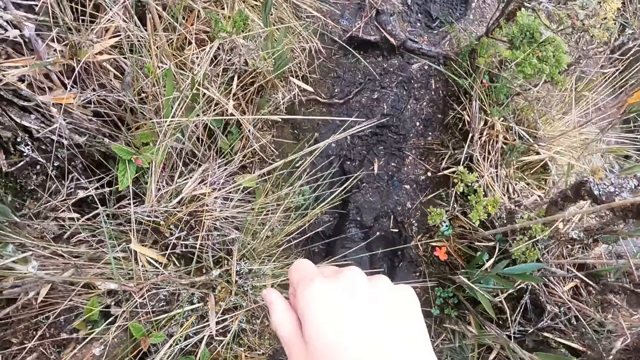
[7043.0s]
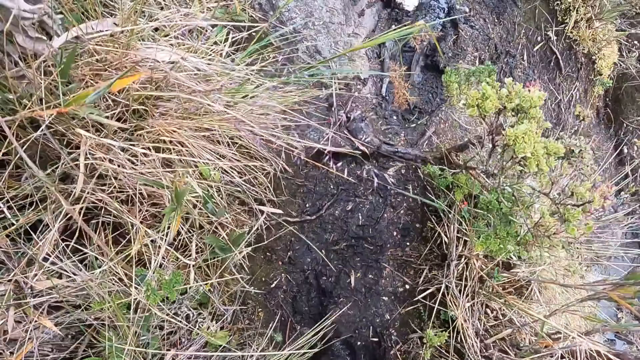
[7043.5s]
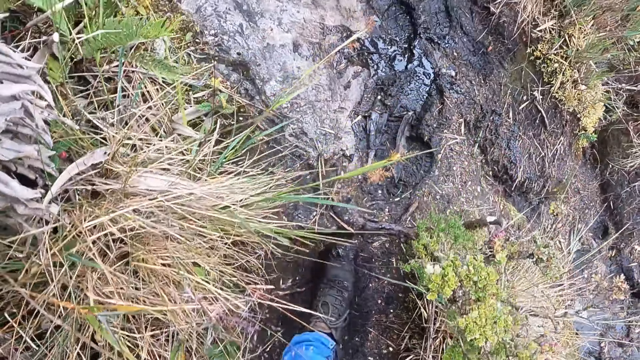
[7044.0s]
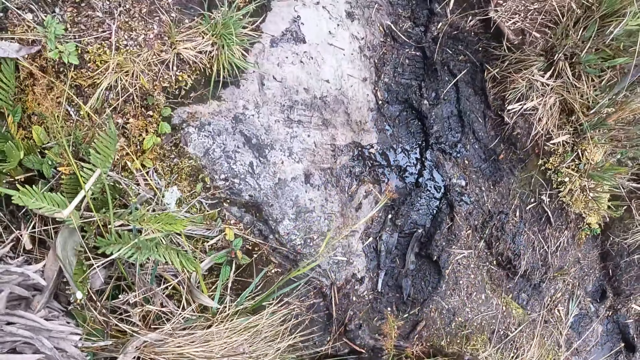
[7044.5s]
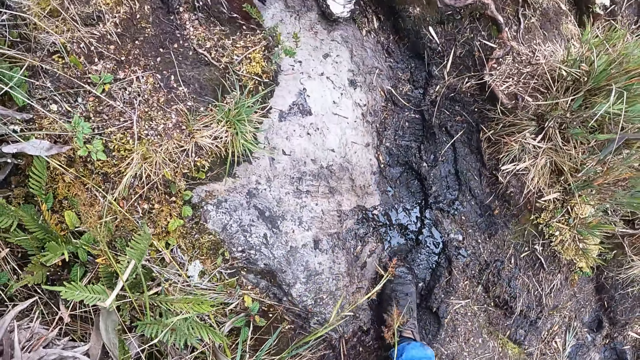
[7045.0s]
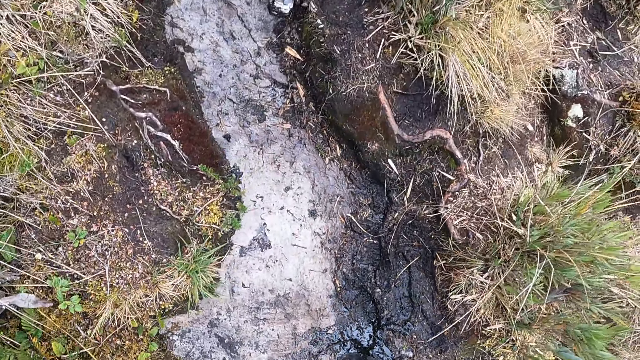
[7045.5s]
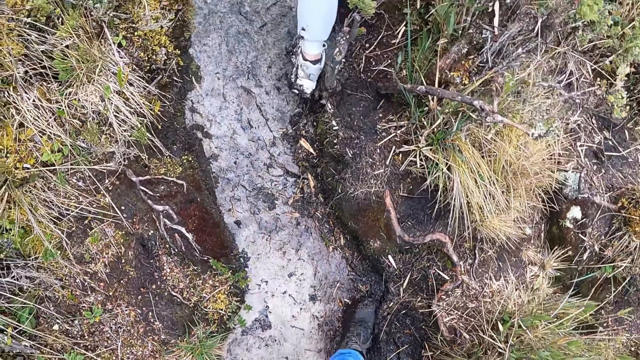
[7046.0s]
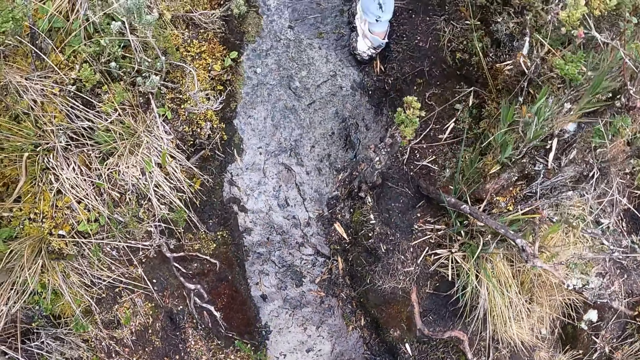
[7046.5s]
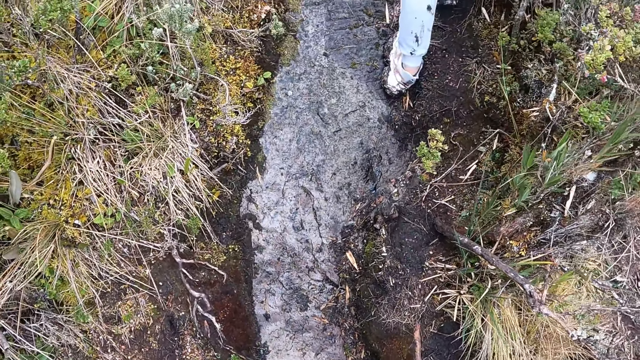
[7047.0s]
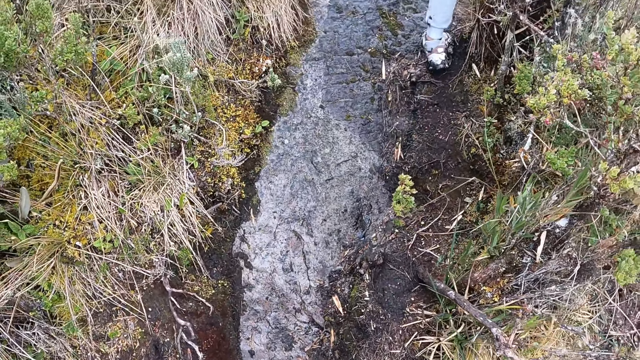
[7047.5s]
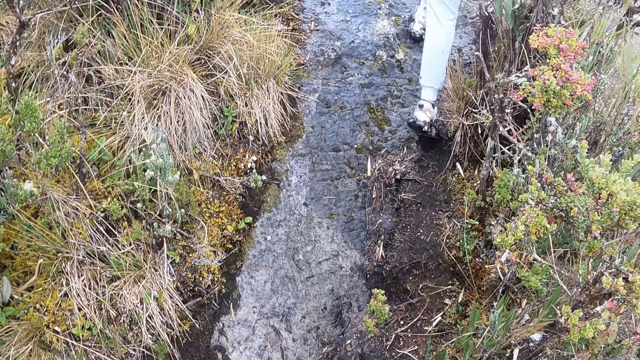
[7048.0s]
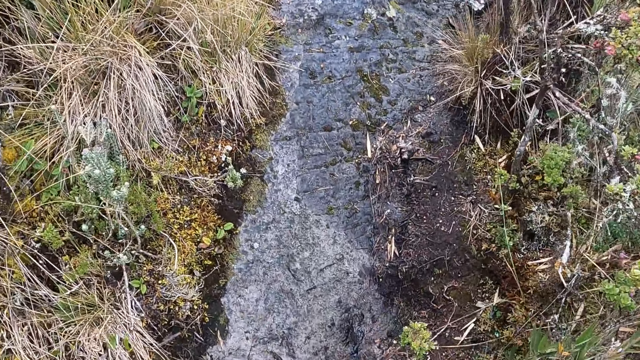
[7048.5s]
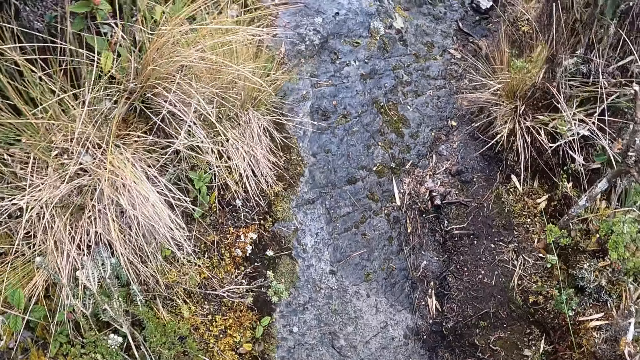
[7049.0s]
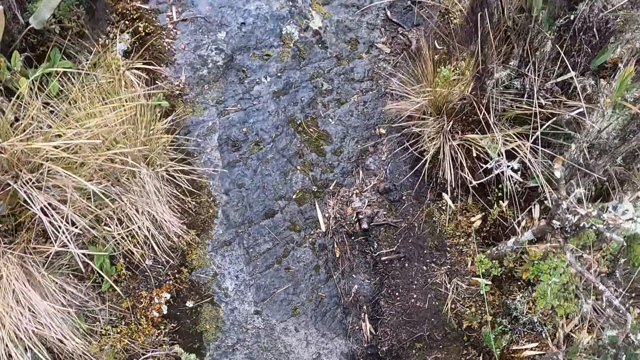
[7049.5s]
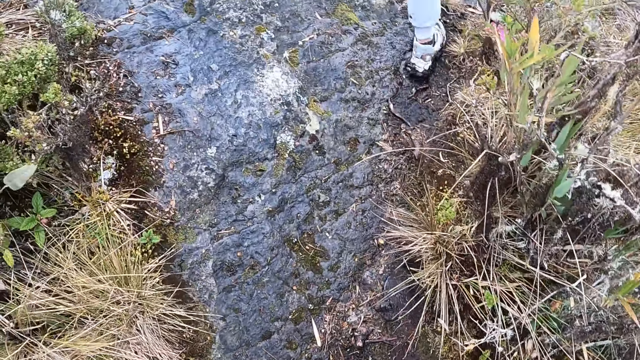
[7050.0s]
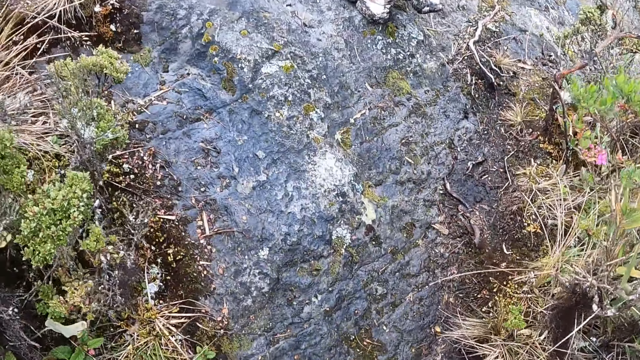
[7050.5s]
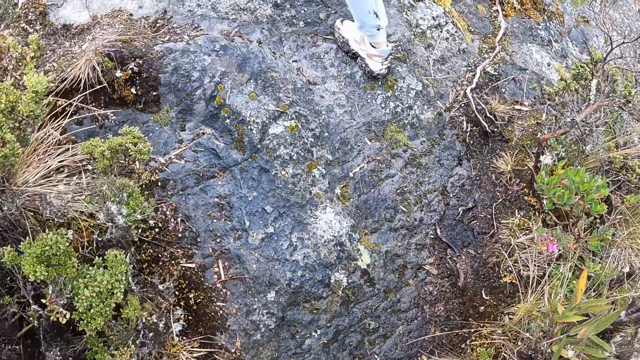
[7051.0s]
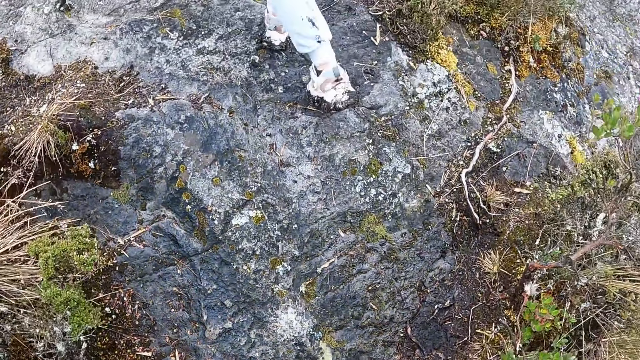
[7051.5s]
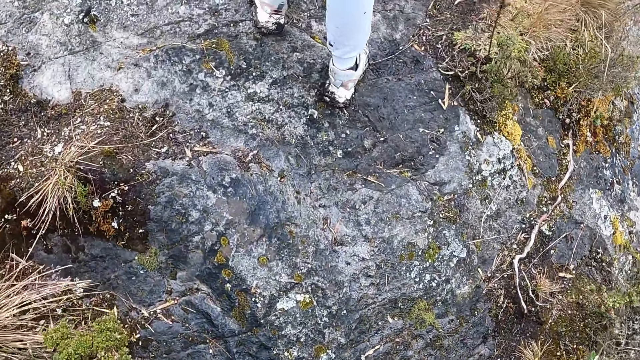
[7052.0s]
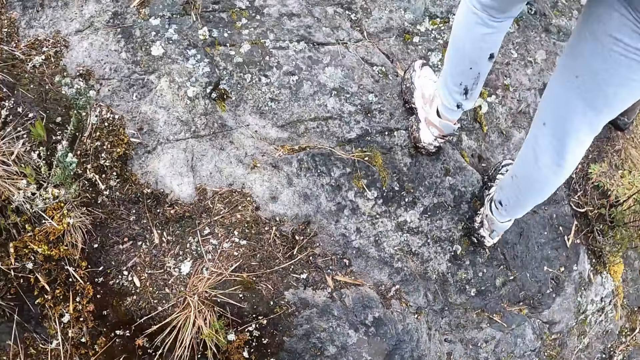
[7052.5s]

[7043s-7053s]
The camera wearer raises the right hand. They walk around.

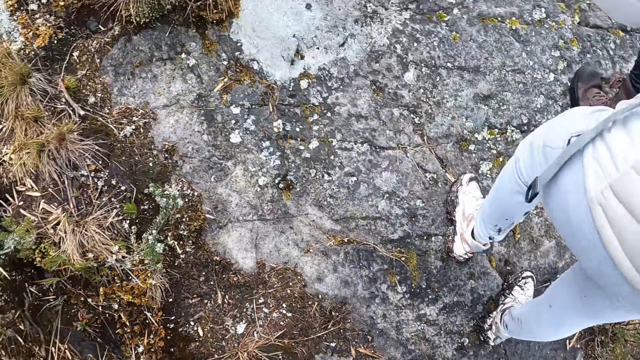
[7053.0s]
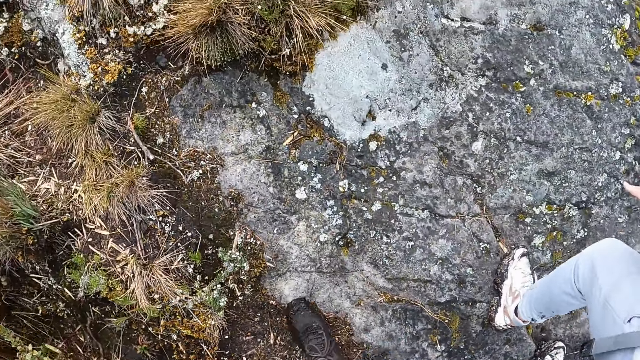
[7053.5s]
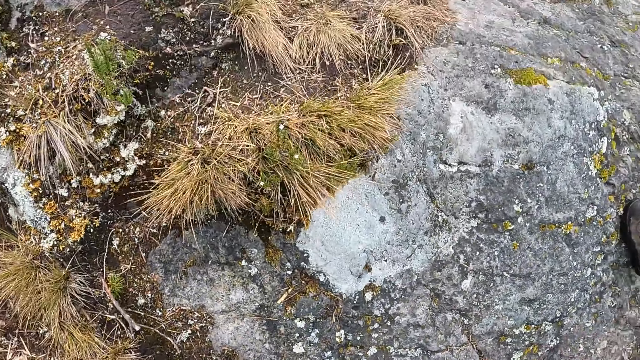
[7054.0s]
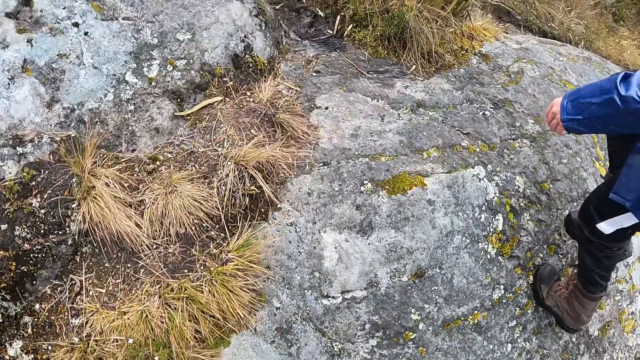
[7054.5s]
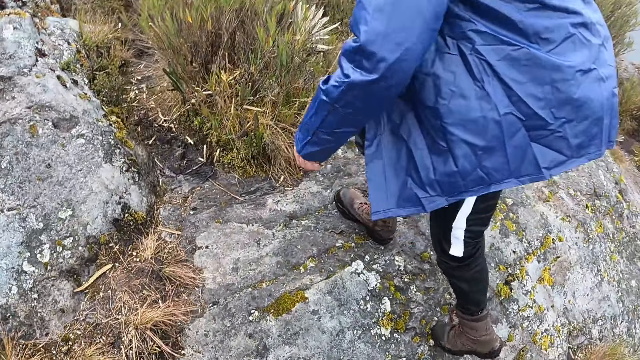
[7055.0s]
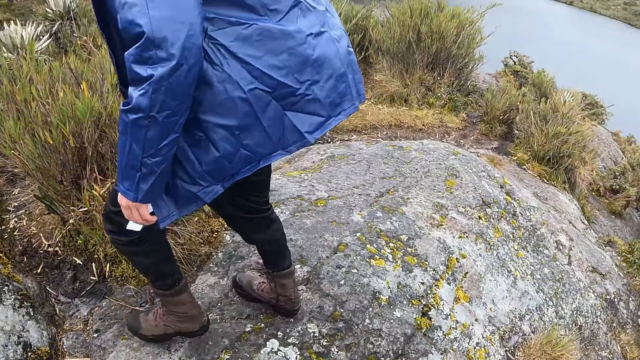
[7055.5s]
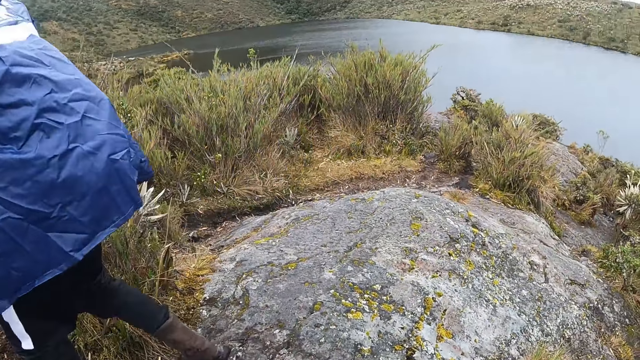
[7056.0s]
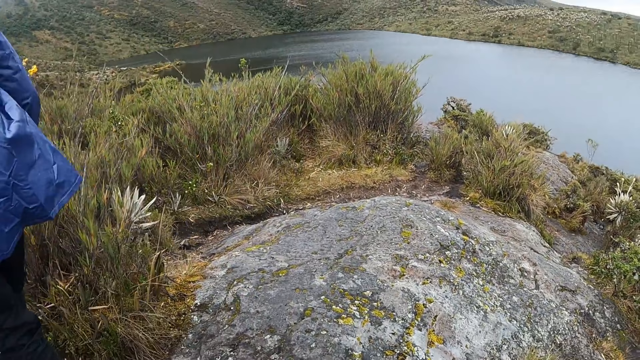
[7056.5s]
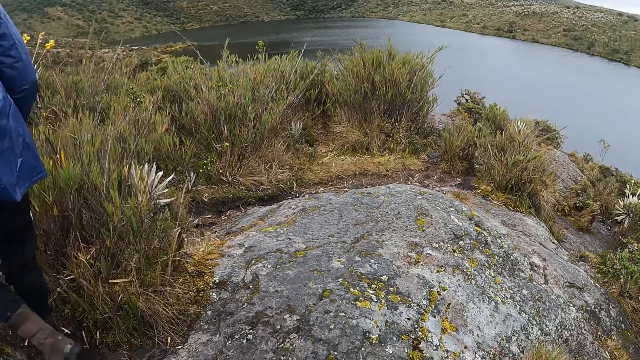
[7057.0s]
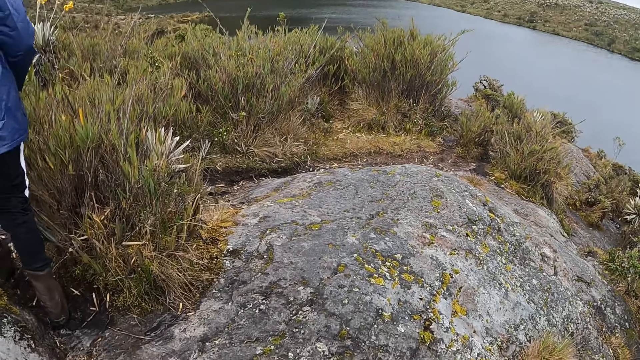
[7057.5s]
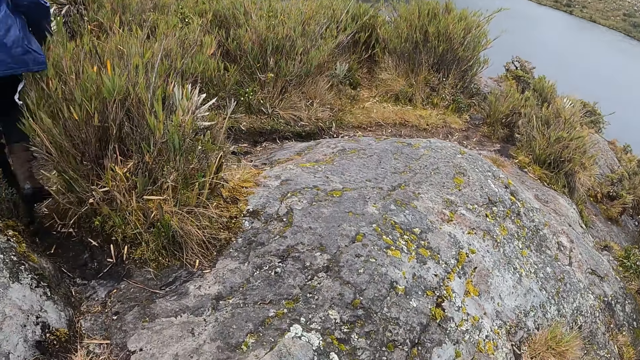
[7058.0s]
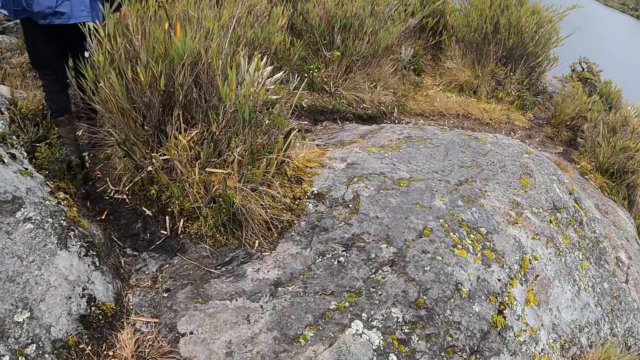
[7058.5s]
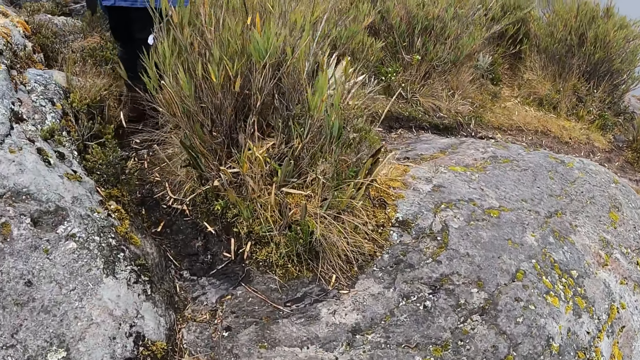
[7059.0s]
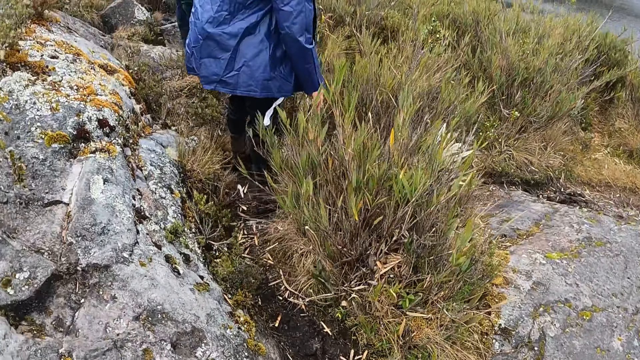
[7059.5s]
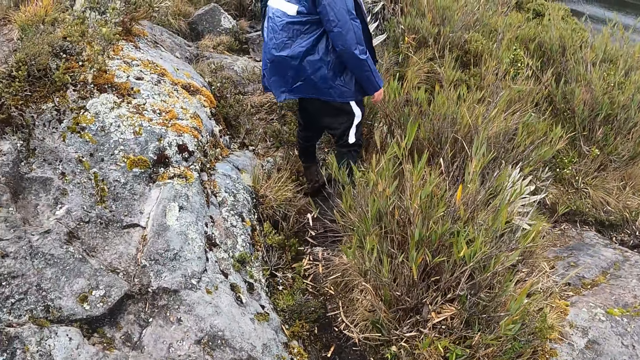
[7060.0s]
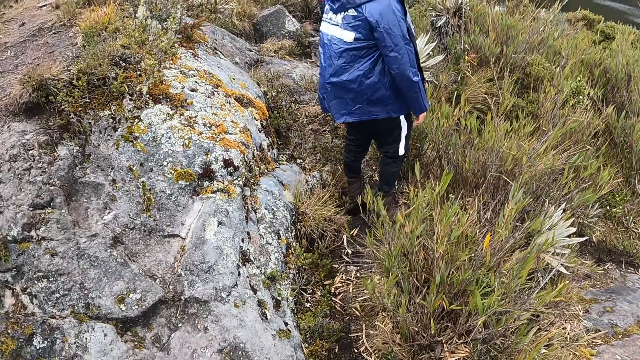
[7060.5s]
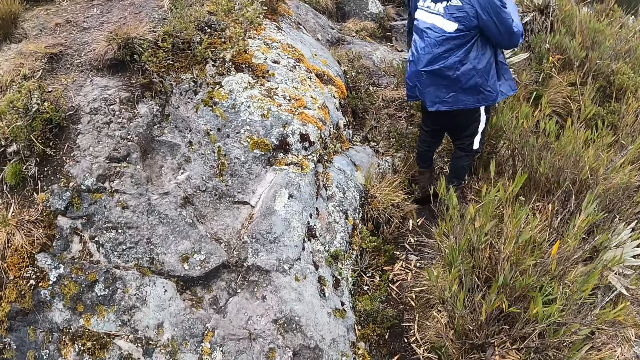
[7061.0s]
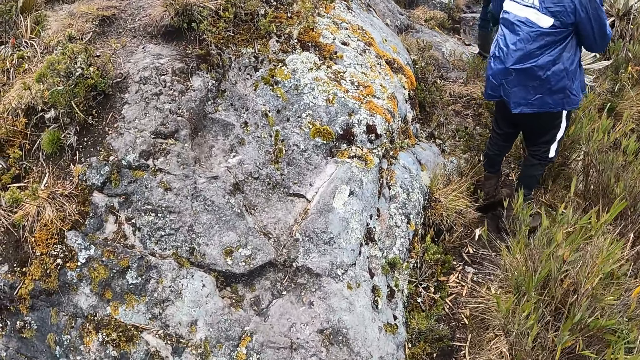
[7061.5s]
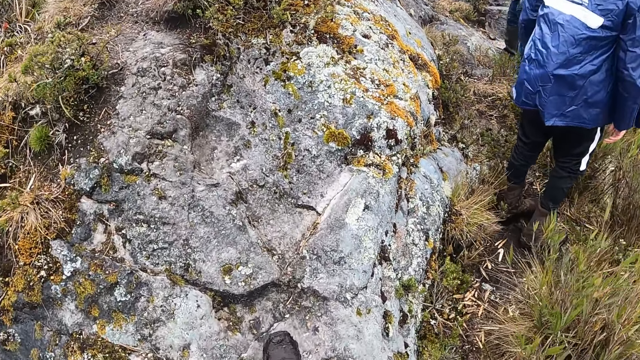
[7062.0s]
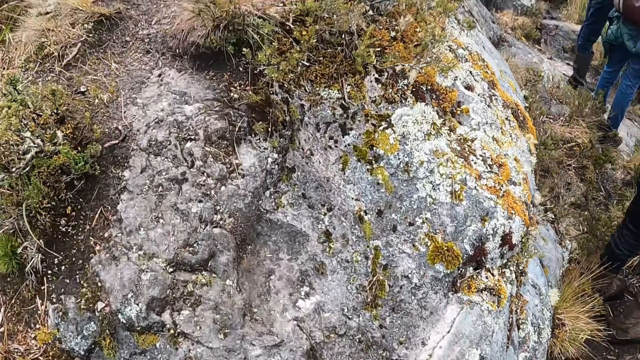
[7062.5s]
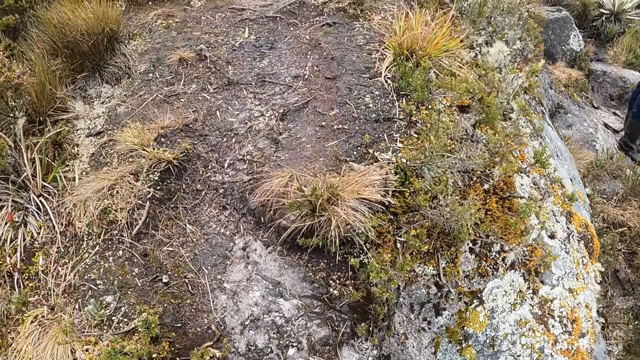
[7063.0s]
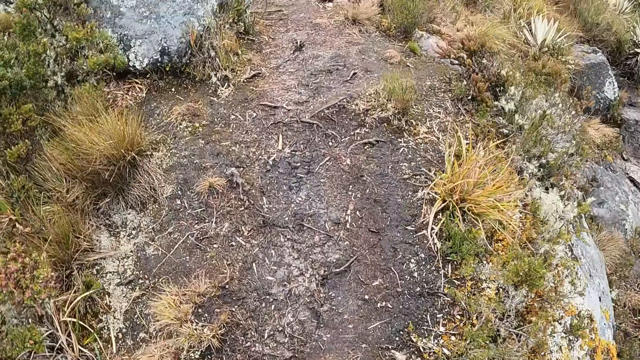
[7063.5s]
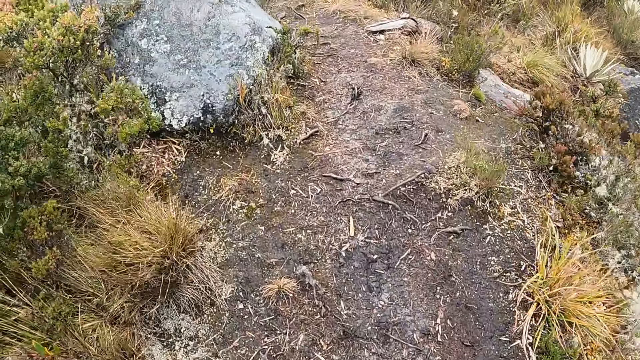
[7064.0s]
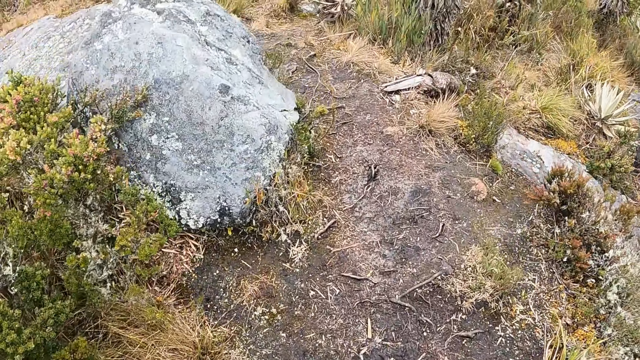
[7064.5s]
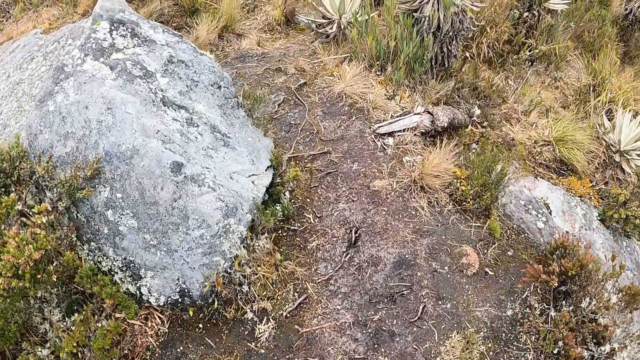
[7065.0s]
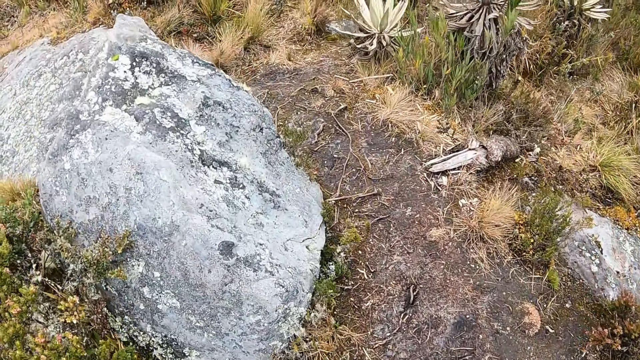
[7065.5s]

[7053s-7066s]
A man walks around. The camera wearer looks around. They walk around.
